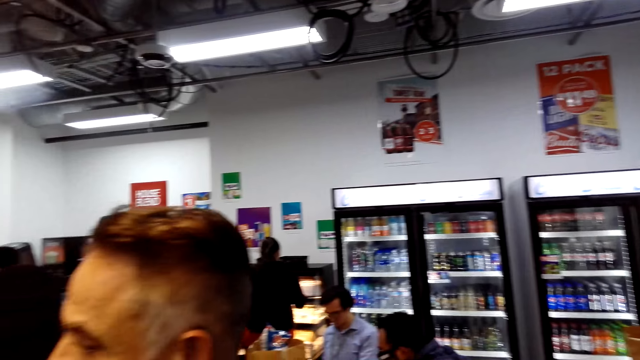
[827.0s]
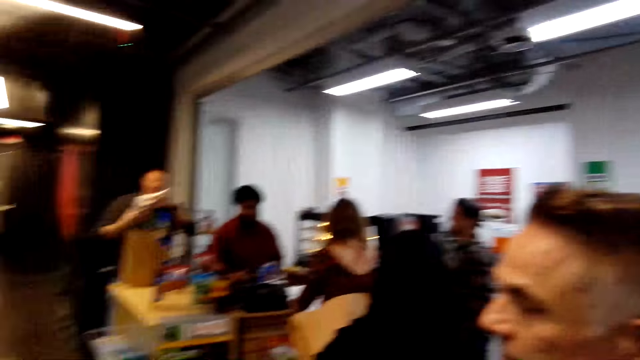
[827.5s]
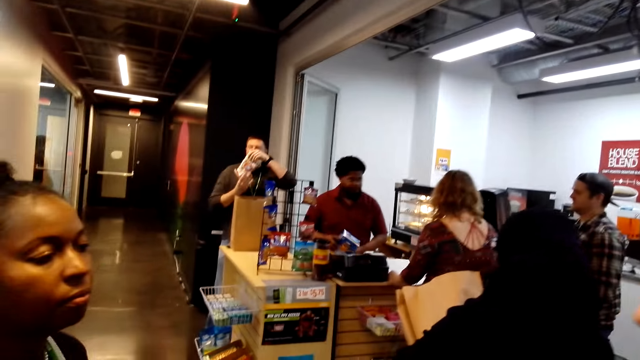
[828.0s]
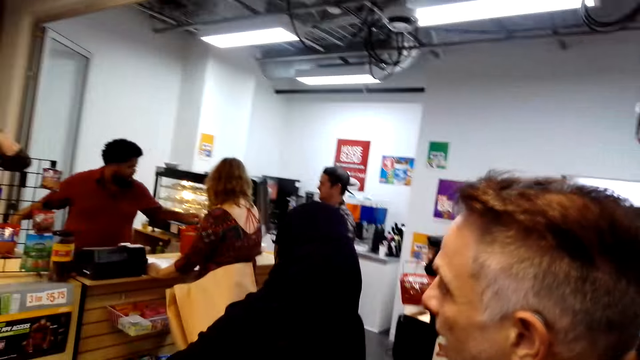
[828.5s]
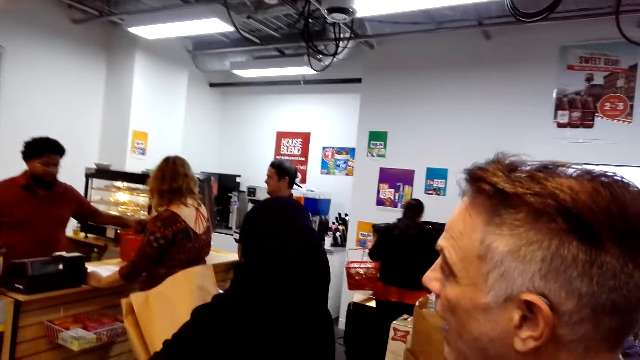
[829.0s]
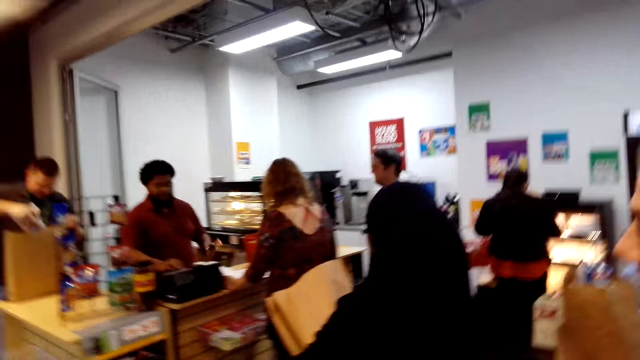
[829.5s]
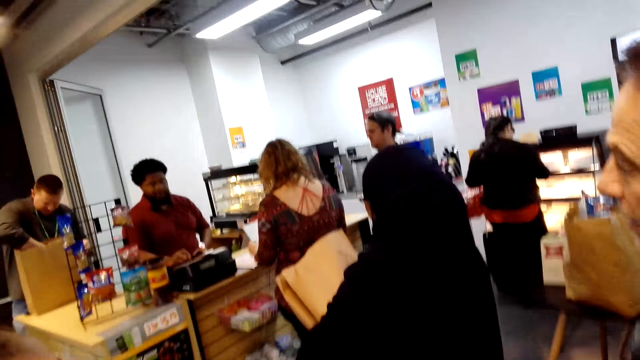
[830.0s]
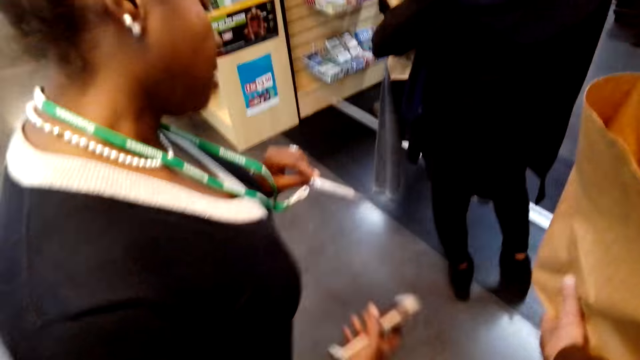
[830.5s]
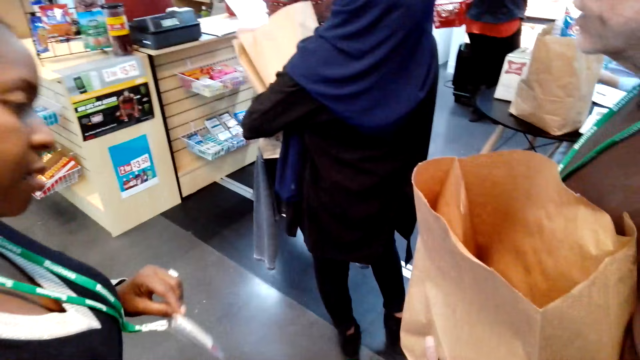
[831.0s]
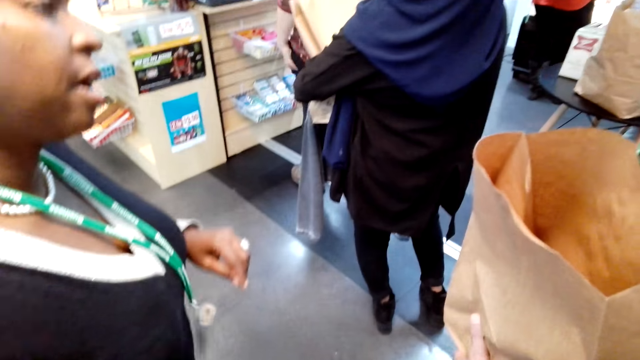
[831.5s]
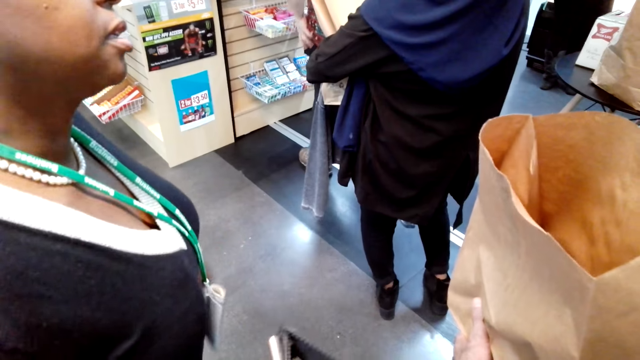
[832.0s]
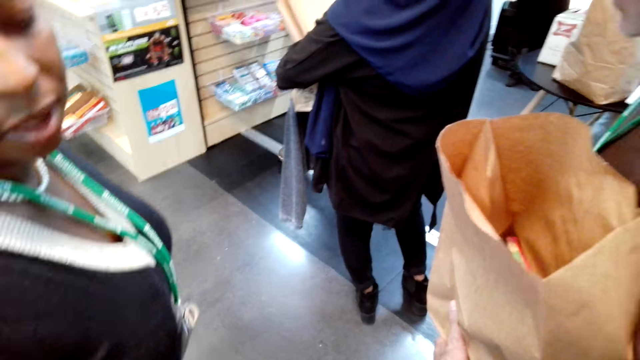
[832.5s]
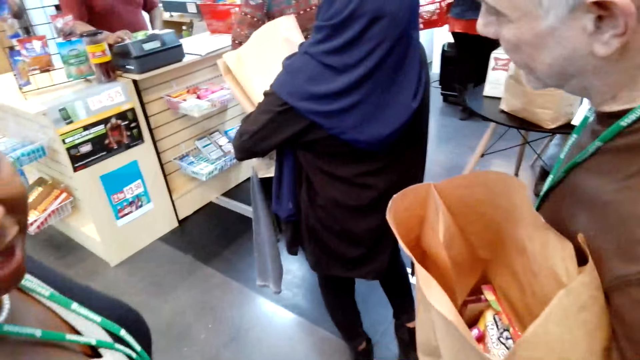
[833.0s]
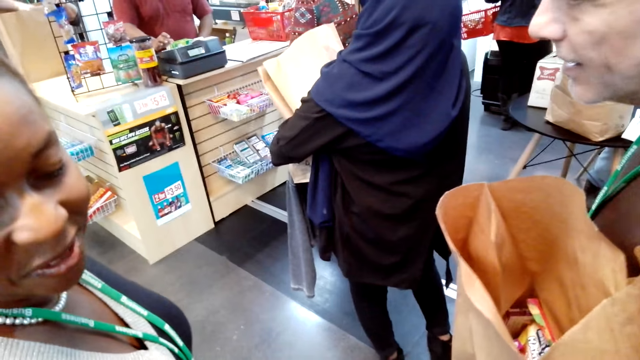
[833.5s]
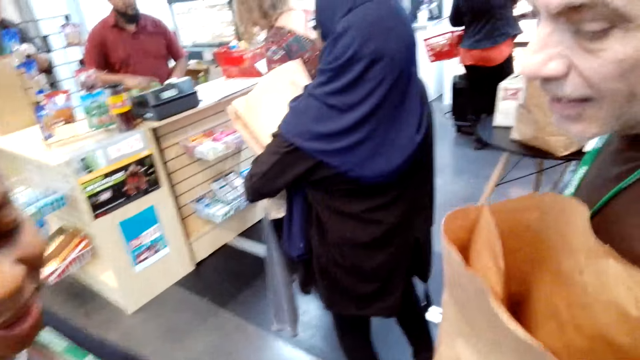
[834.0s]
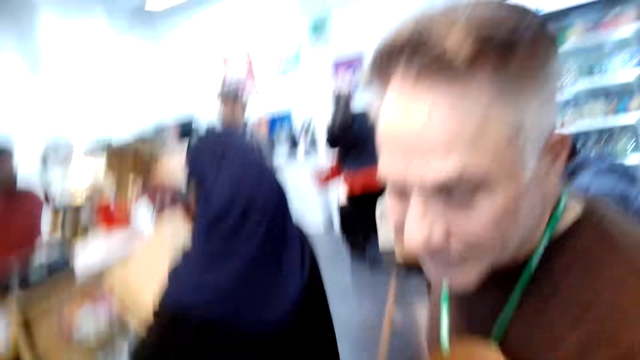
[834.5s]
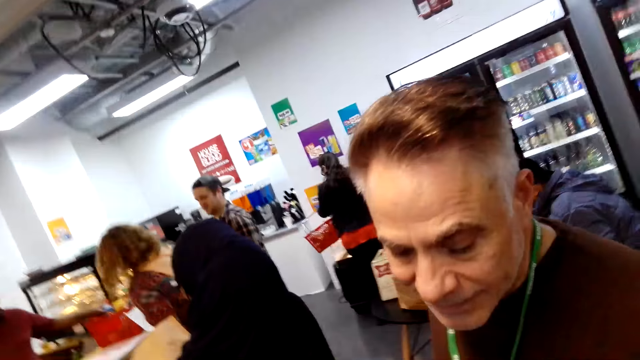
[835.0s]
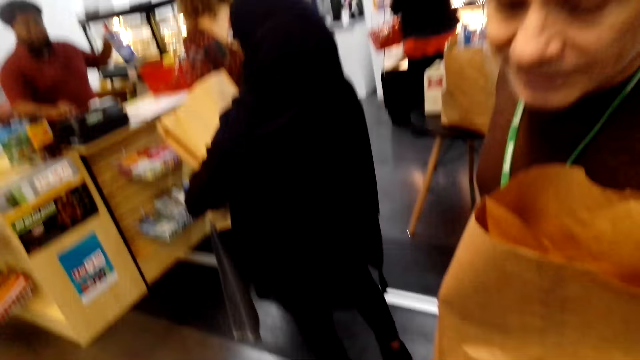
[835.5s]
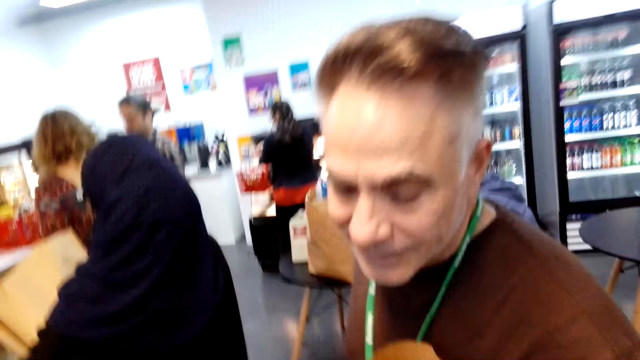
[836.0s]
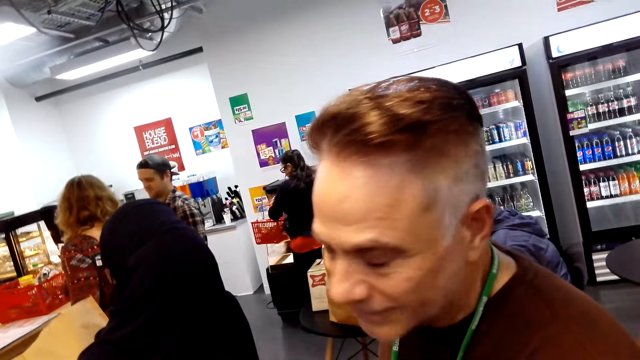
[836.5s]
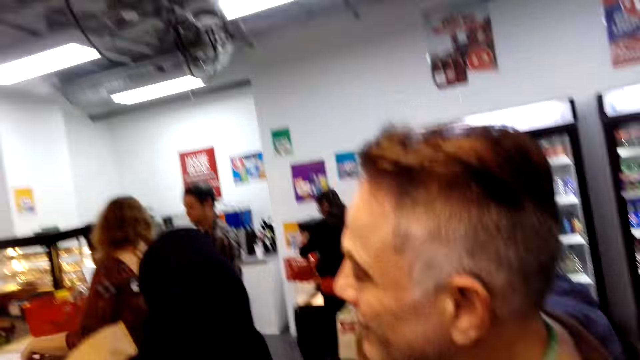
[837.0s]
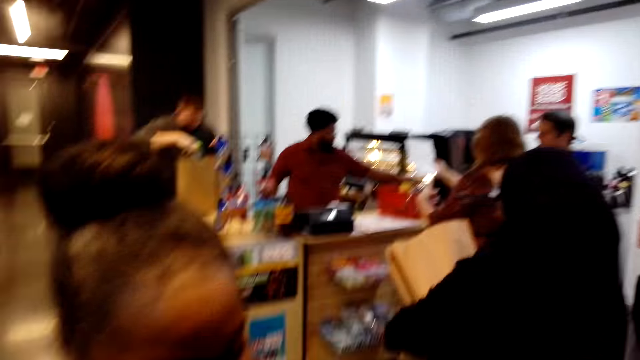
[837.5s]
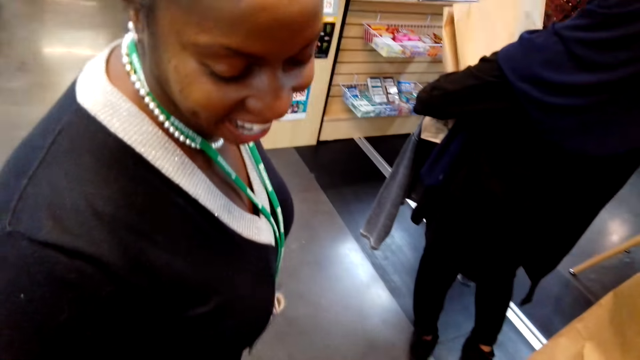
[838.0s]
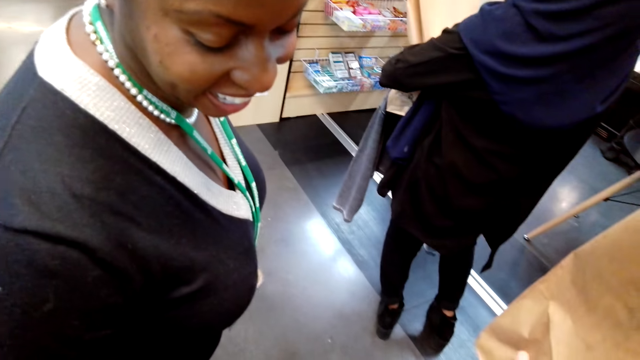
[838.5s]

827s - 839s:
A woman moves her hand. The camera wearer converses. The woman laughs.

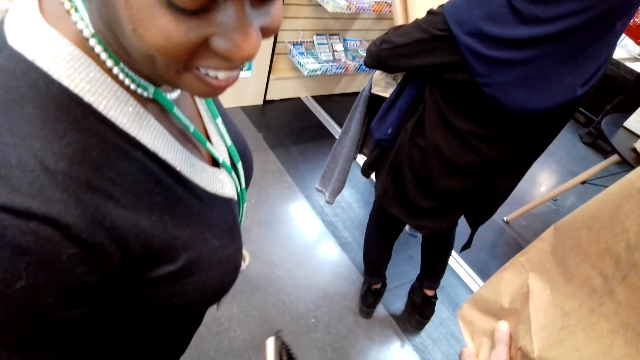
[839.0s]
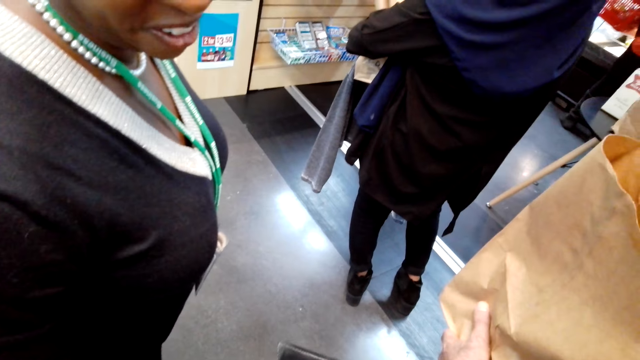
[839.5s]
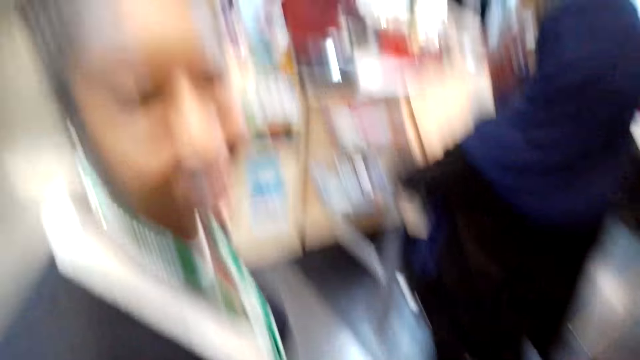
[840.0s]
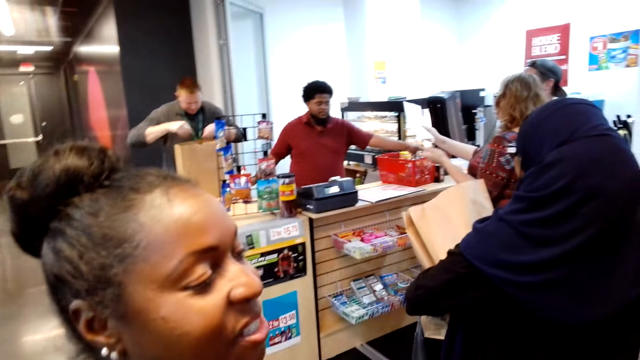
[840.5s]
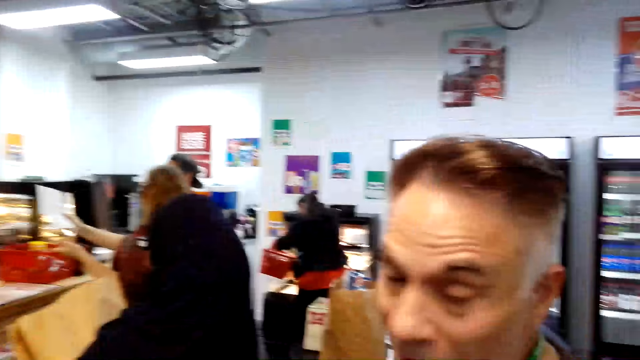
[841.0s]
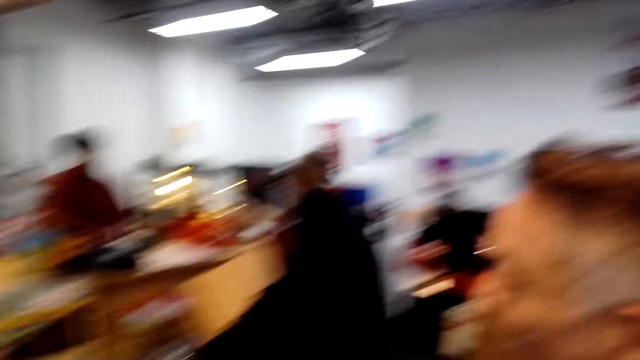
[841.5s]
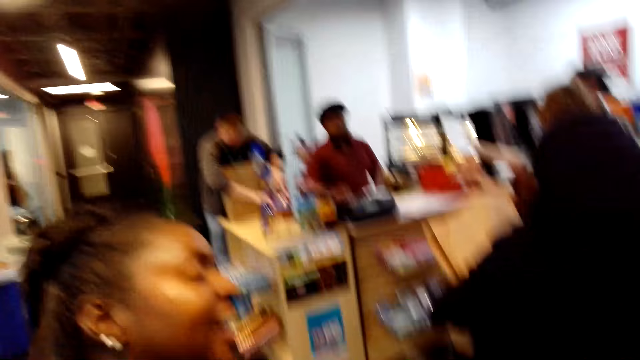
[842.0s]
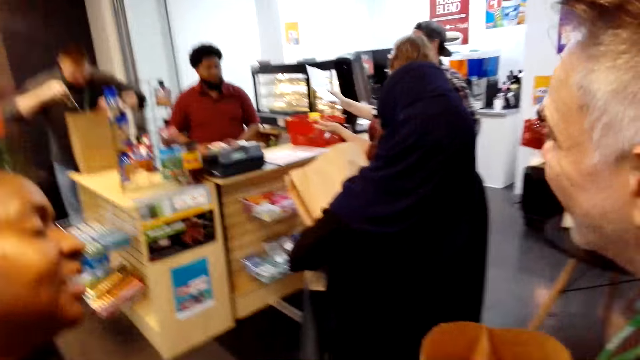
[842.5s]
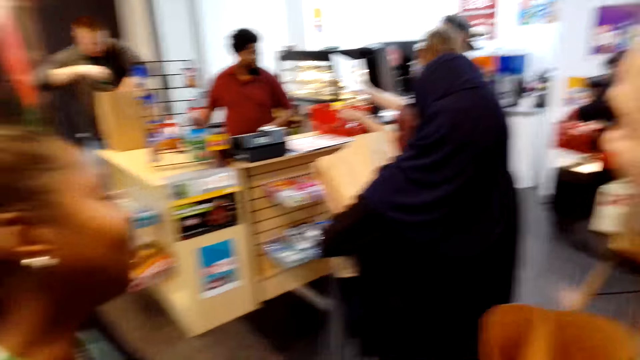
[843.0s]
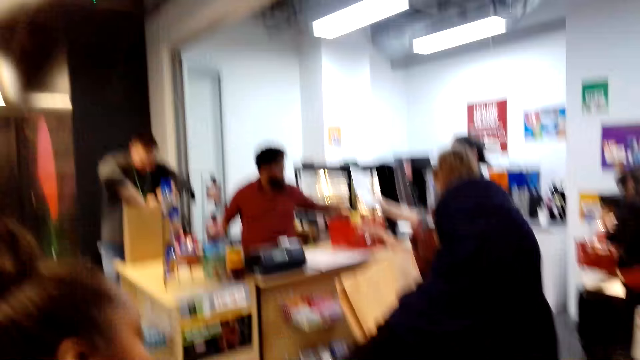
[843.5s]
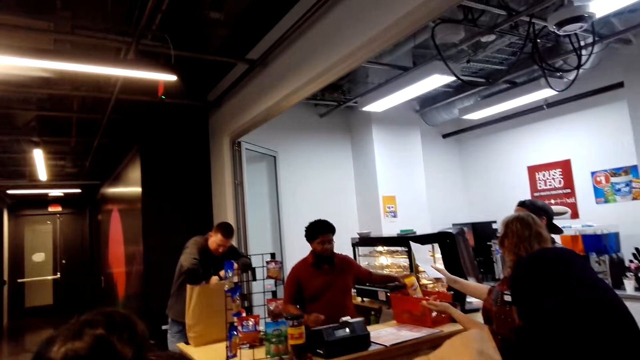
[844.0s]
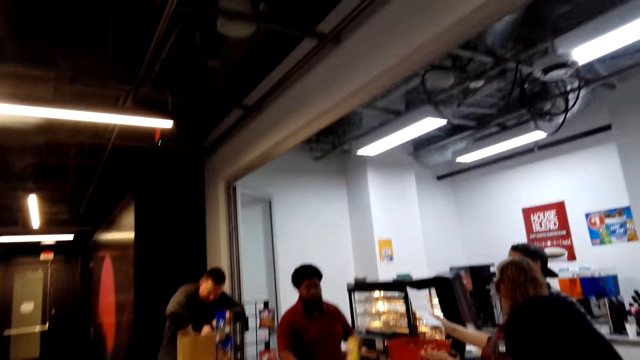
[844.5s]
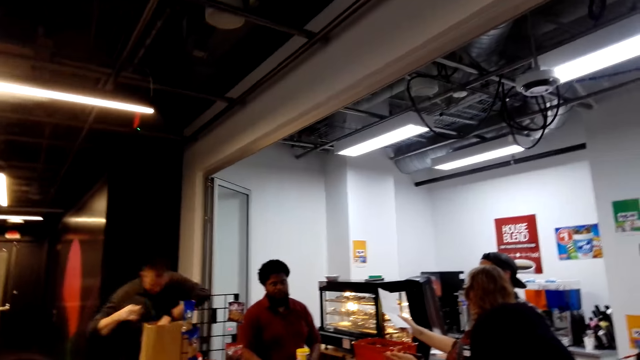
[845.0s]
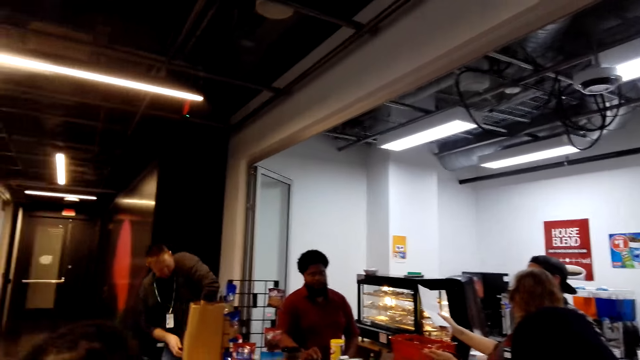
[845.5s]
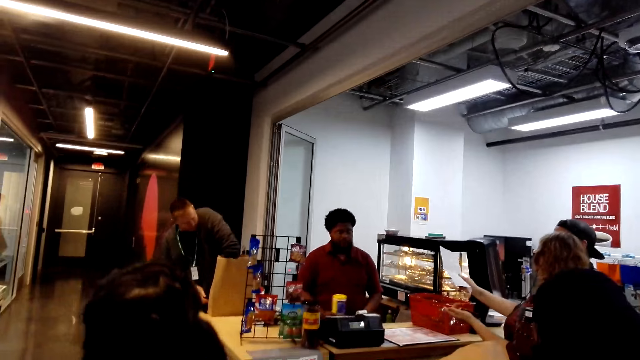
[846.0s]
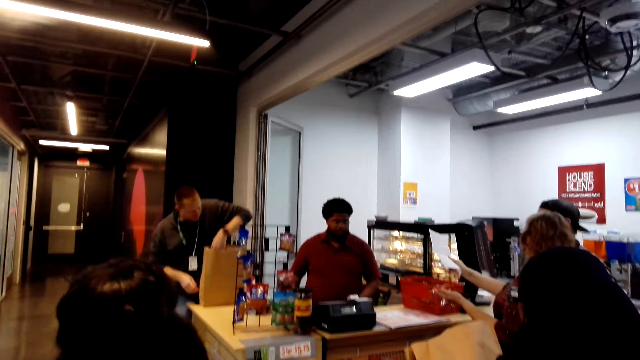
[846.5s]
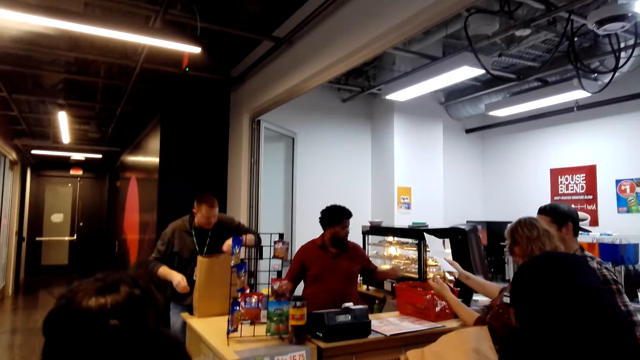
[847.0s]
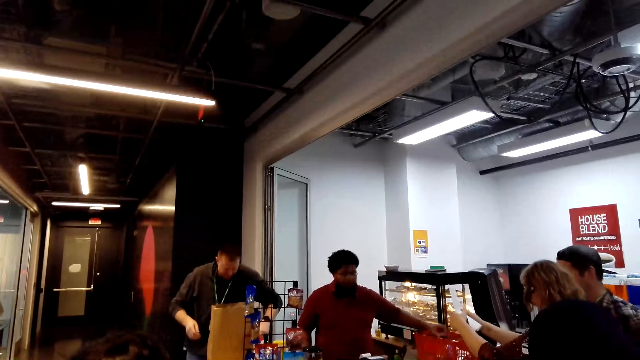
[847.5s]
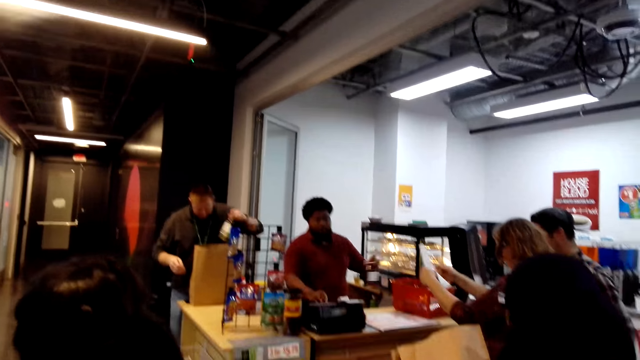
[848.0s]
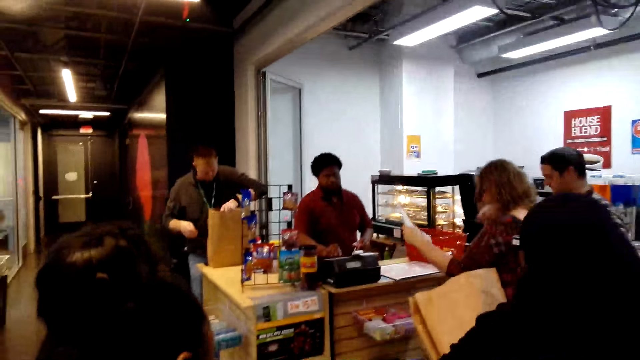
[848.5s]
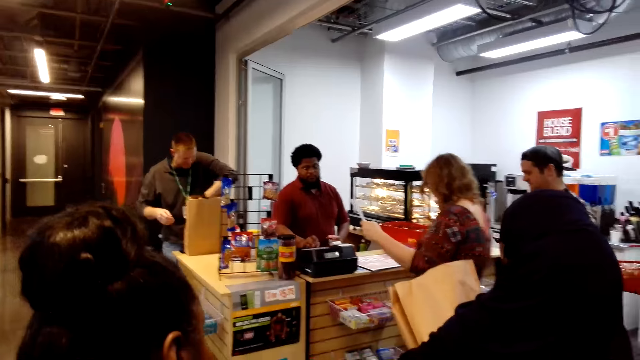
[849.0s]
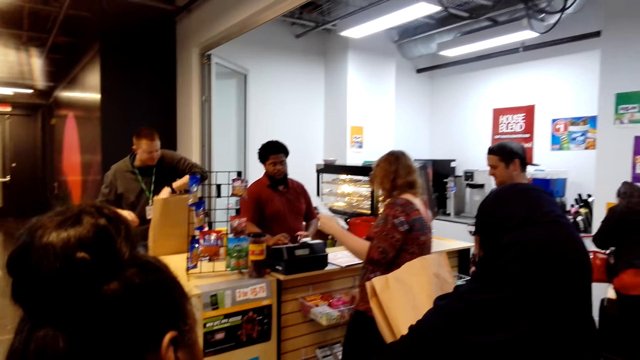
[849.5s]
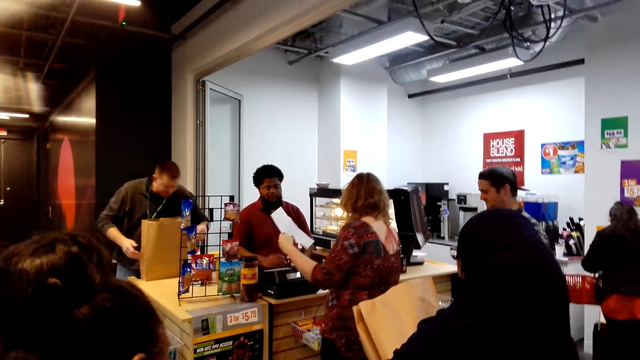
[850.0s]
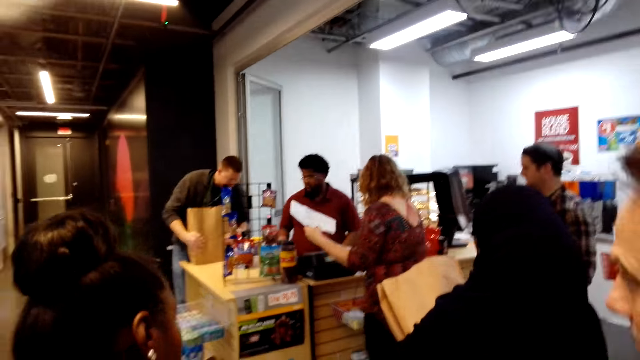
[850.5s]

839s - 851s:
The camera wearer laughs. A woman looks at the cashier.
